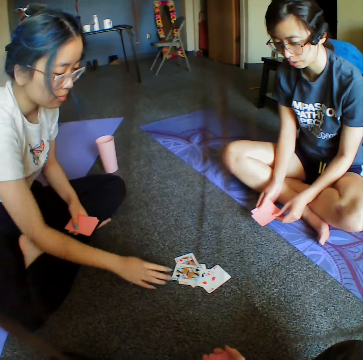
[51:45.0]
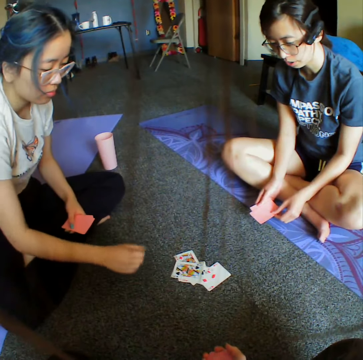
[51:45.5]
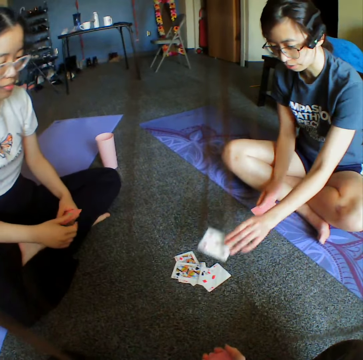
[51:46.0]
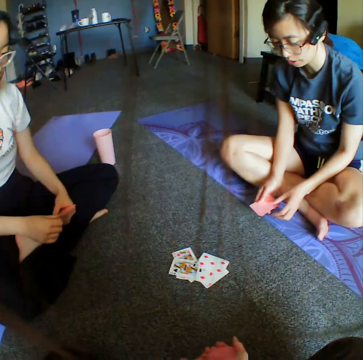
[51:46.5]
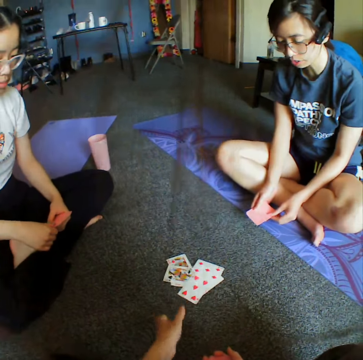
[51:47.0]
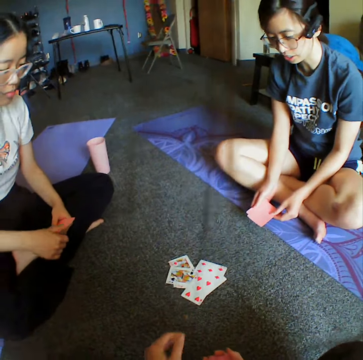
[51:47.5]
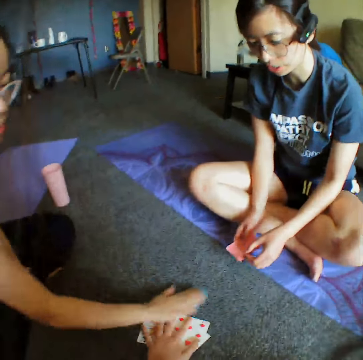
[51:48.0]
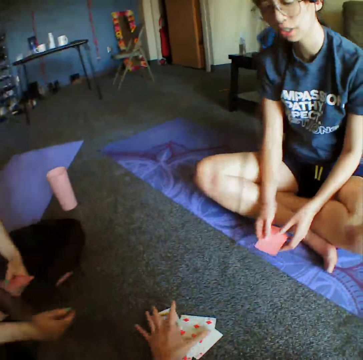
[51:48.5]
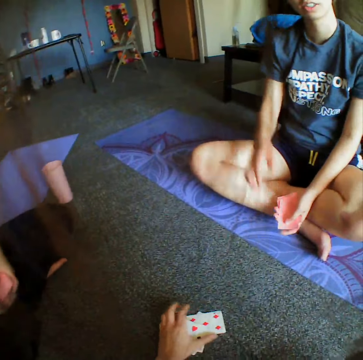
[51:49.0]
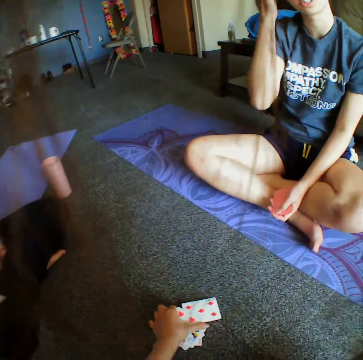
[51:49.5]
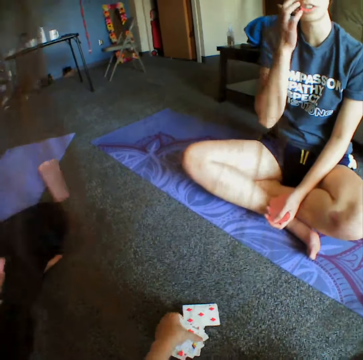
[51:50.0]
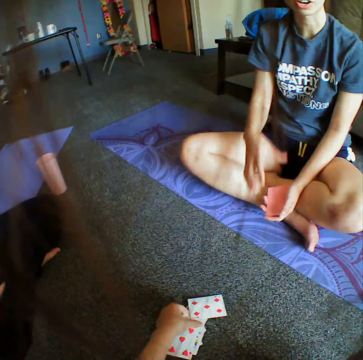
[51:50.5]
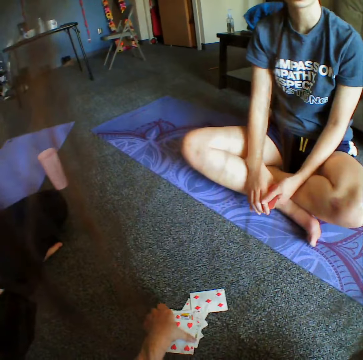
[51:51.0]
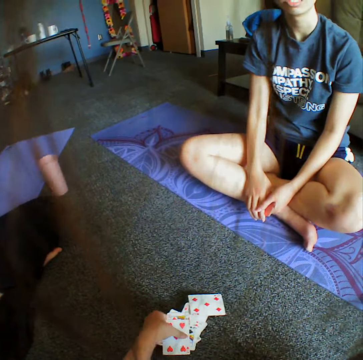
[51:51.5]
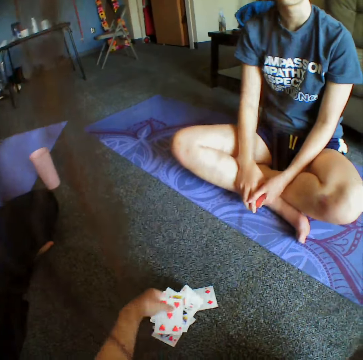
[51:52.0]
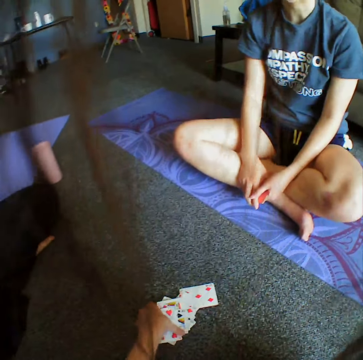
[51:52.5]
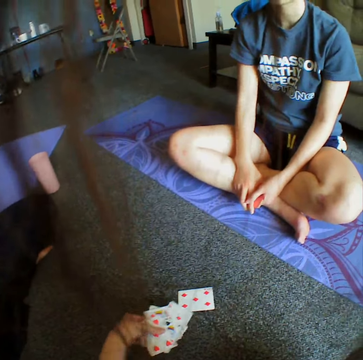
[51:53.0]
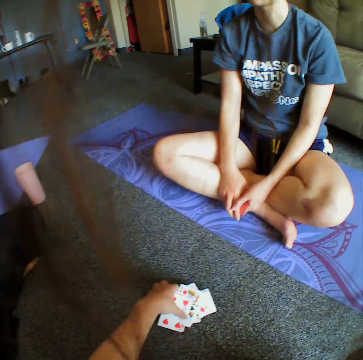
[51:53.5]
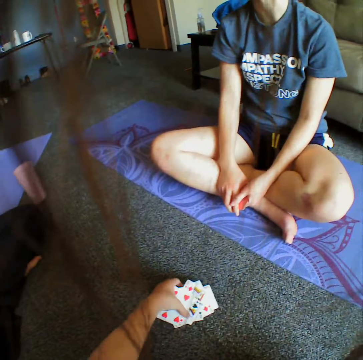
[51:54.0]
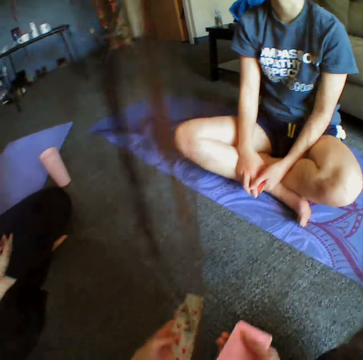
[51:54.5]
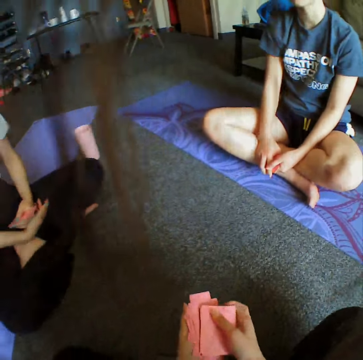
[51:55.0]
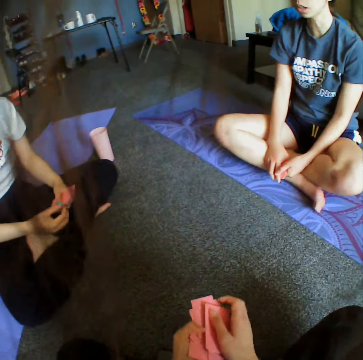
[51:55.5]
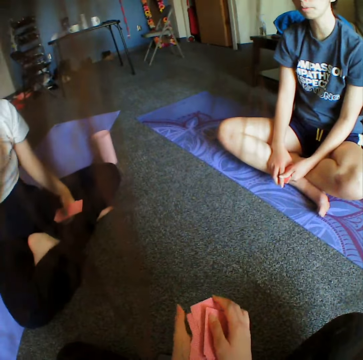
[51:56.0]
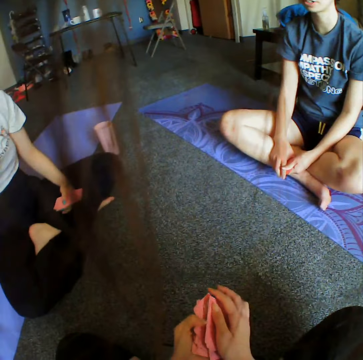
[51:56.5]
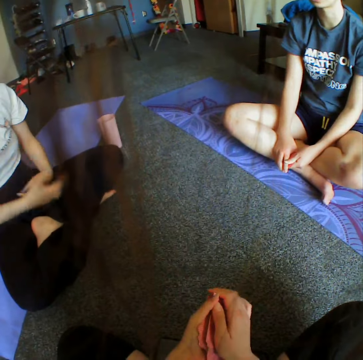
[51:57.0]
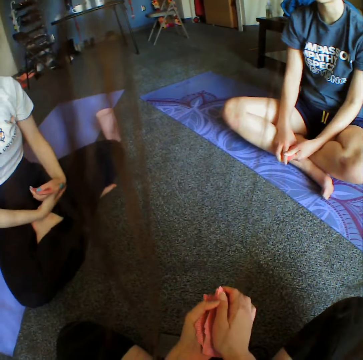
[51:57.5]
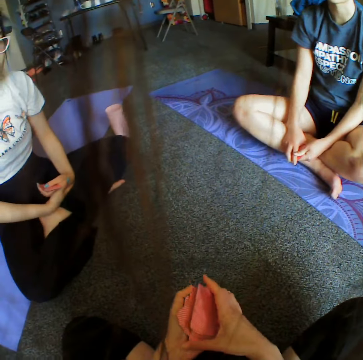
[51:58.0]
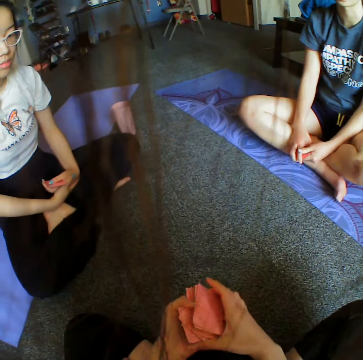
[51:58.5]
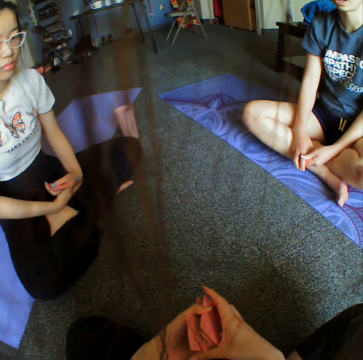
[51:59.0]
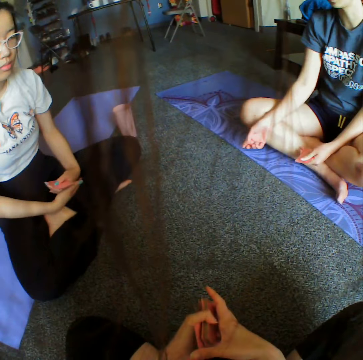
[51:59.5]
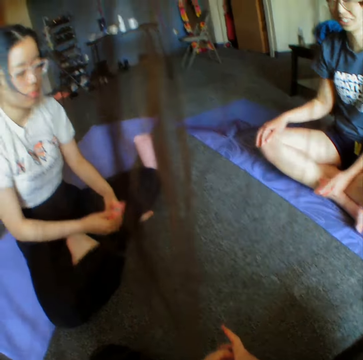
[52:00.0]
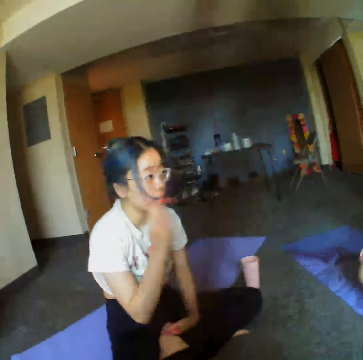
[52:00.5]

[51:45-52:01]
A woman places down a card. Another woman places down a card. The camera wearer places down a card. They take all the cards, tap the cards, and reshuffle the cards.

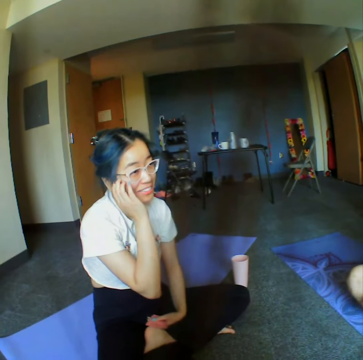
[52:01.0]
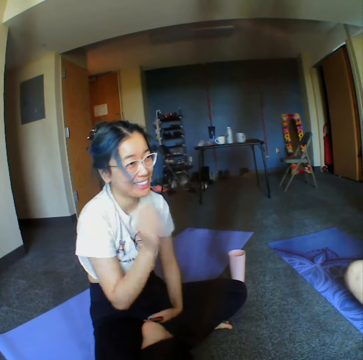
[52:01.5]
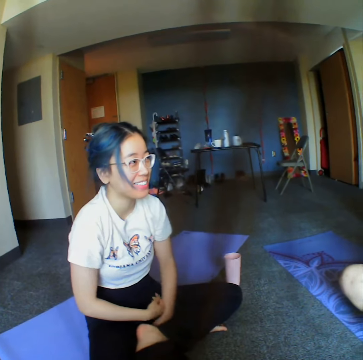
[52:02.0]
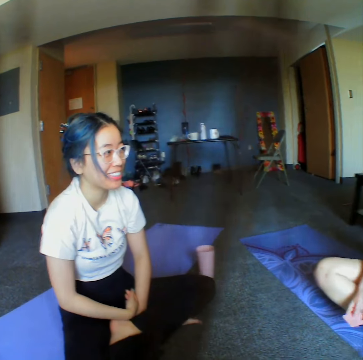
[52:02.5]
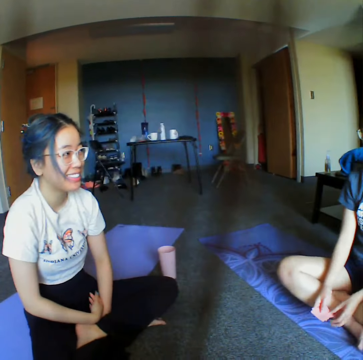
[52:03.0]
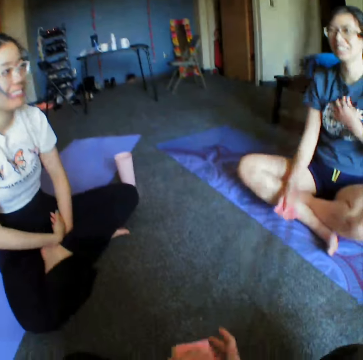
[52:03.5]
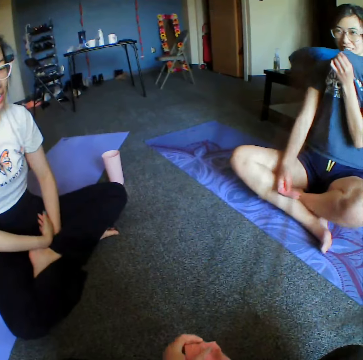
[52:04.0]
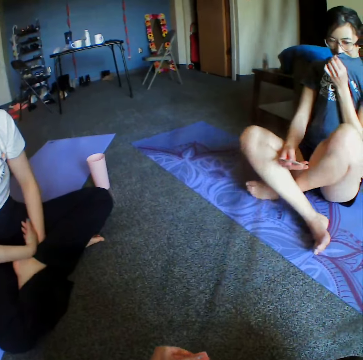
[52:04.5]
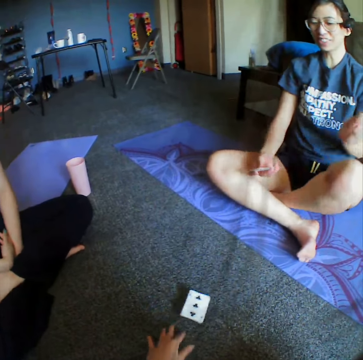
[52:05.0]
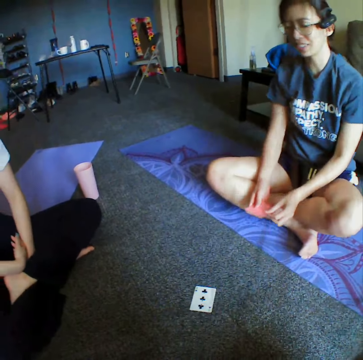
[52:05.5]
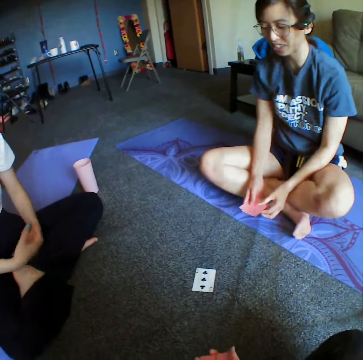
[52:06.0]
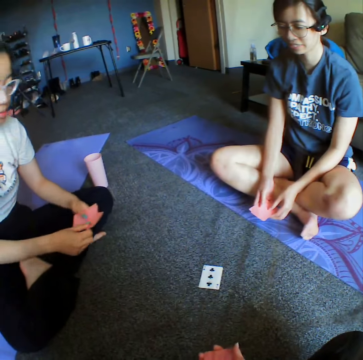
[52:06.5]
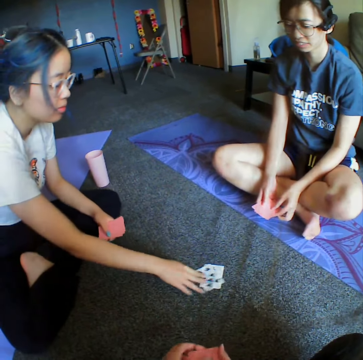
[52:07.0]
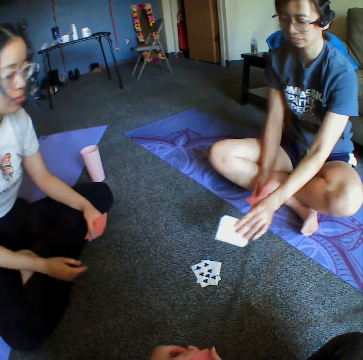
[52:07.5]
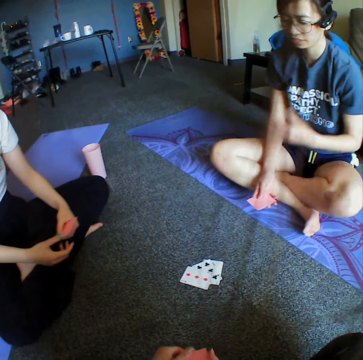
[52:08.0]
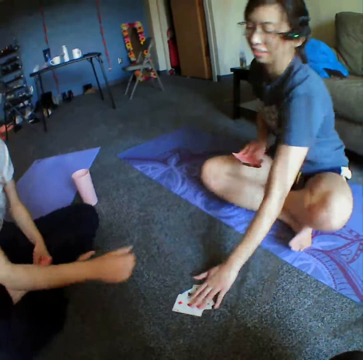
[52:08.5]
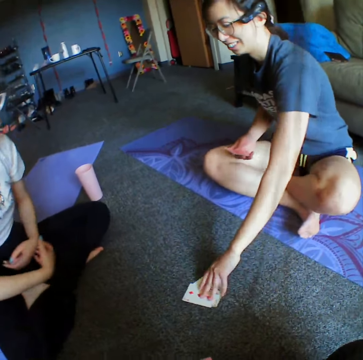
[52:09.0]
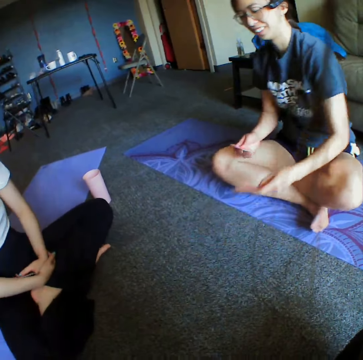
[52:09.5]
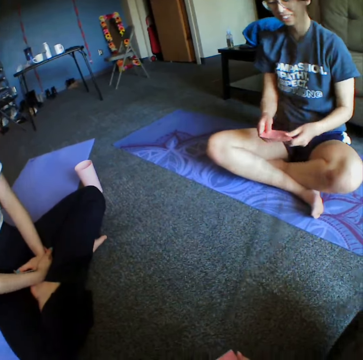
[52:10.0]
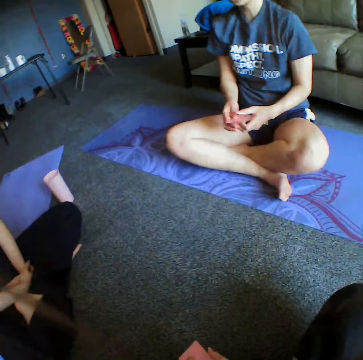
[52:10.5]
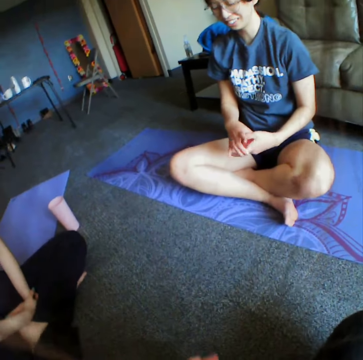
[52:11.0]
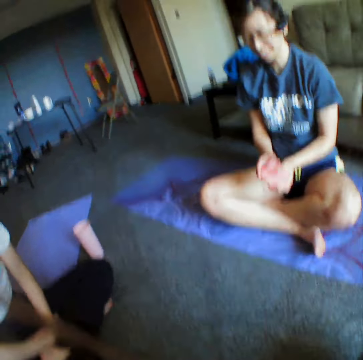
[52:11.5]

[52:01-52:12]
The camera wearer throws a card. A woman places down the card. Another woman places down the card. The other woman takes all the cards and taps the cards.

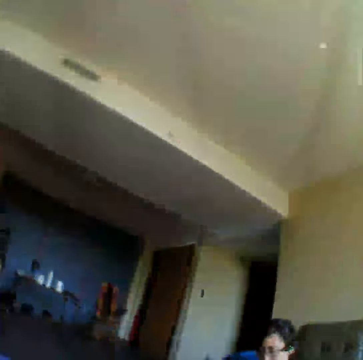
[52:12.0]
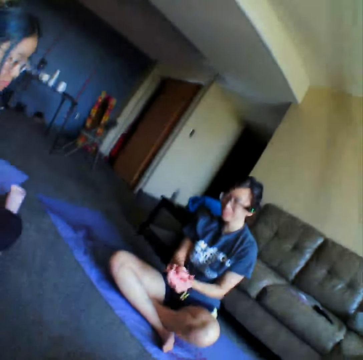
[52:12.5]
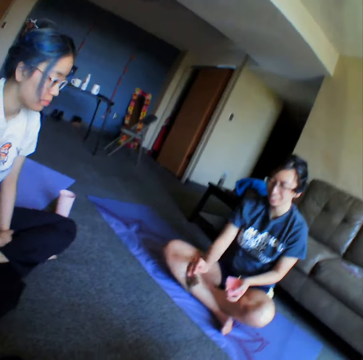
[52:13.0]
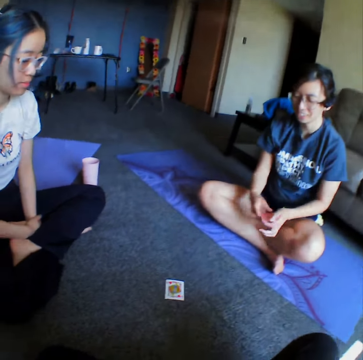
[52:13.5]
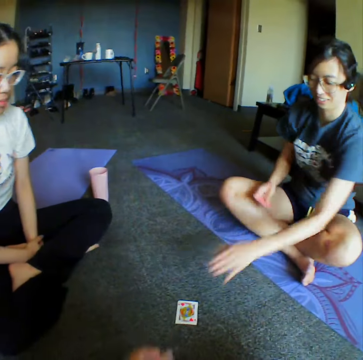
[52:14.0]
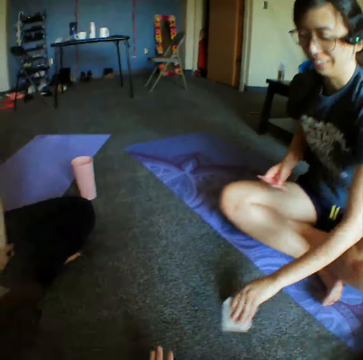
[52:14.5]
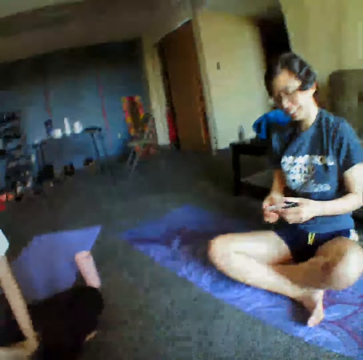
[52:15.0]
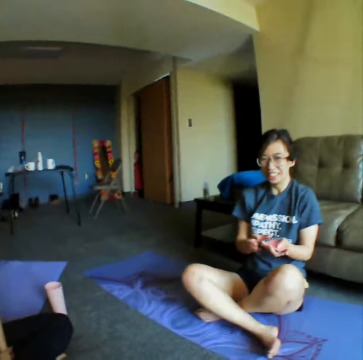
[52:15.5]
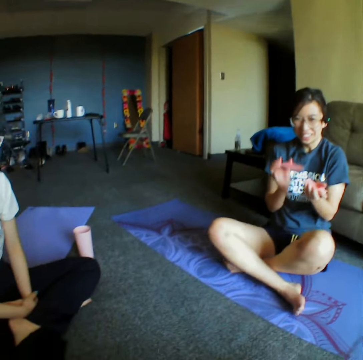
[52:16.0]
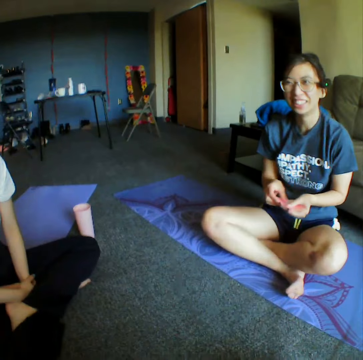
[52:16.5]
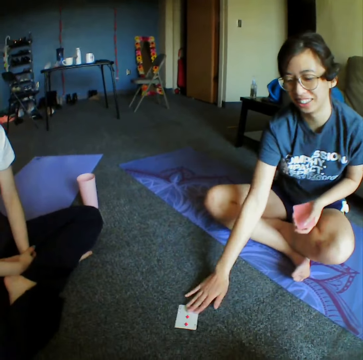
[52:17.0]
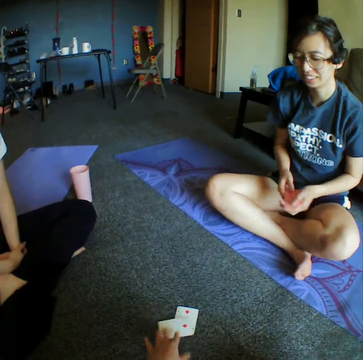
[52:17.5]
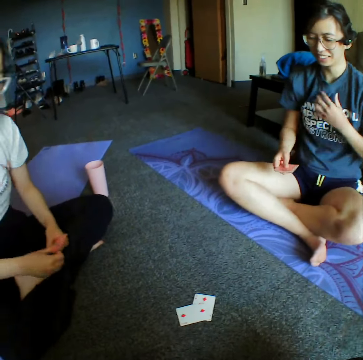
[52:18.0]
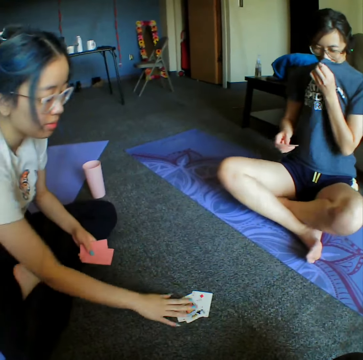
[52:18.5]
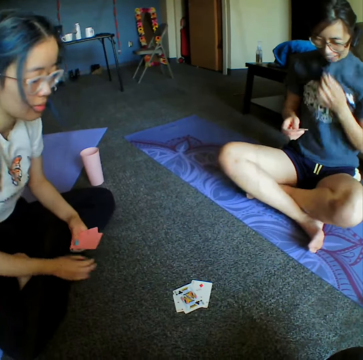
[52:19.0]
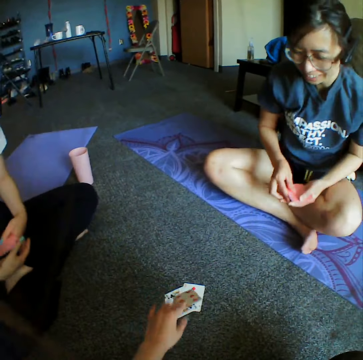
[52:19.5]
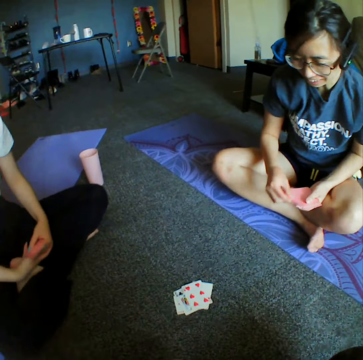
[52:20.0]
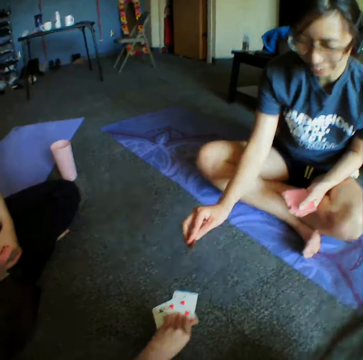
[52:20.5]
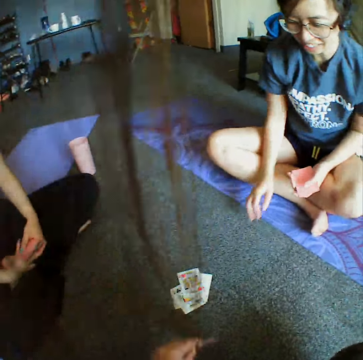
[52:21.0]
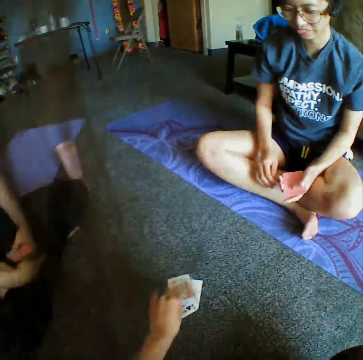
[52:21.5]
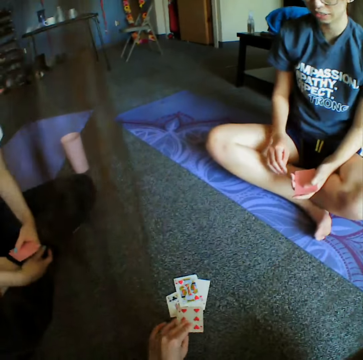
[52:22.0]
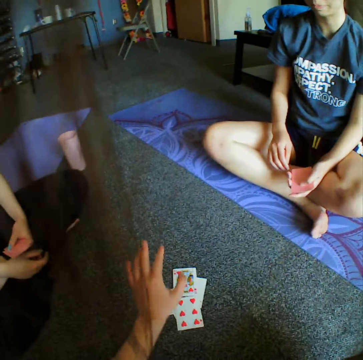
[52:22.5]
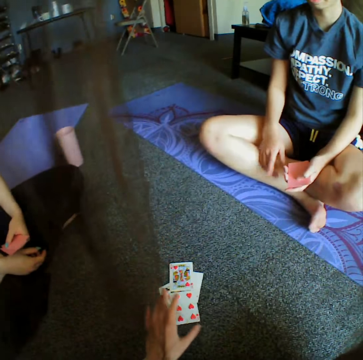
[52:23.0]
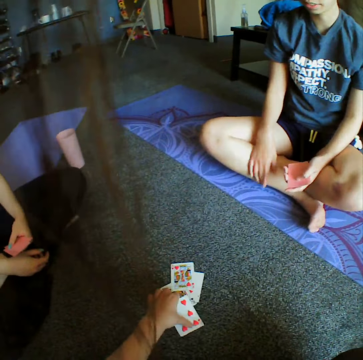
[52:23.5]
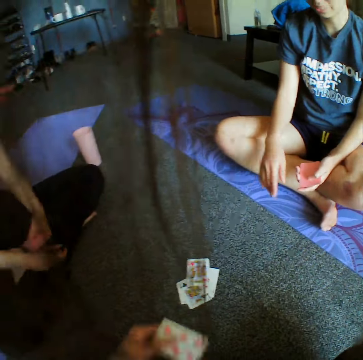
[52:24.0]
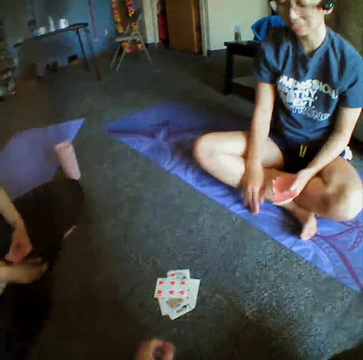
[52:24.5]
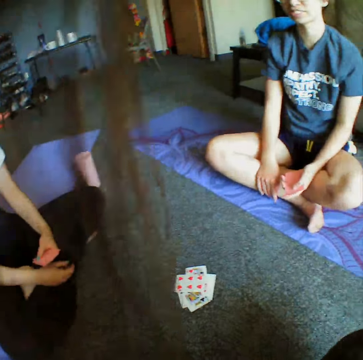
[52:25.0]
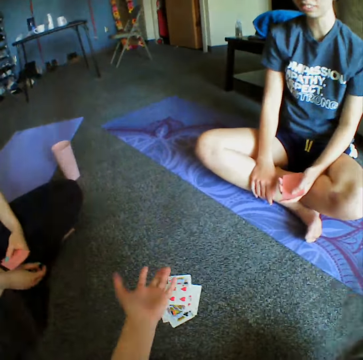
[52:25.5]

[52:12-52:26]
The camera wearer looks around the house. A woman places down the card, takes the can again, taps the cards, takes the cards, and reshuffles the cards. The woman places down the card. The camera wearer throws a card. Another woman places down the card. The camera wearer places down the card. They take back the card. The first woman throws a card. The camera wearer talks to the women. They place down the card. They take back the card. They throw back the card.
